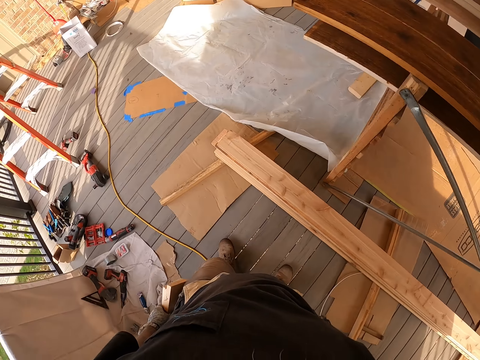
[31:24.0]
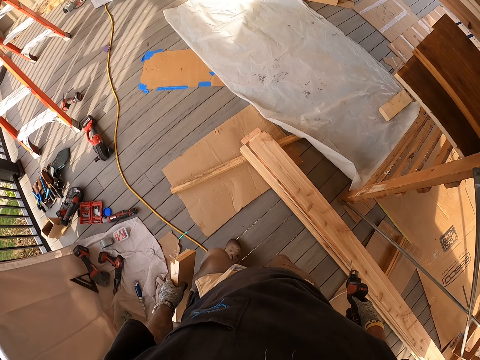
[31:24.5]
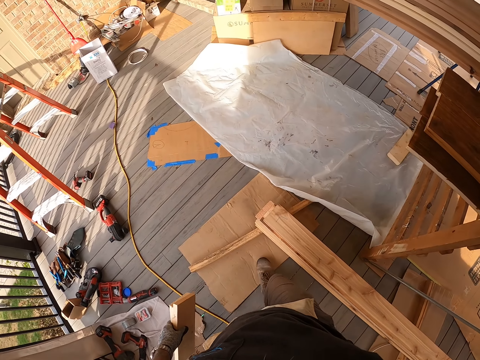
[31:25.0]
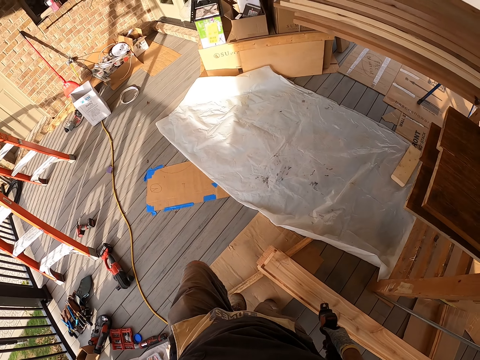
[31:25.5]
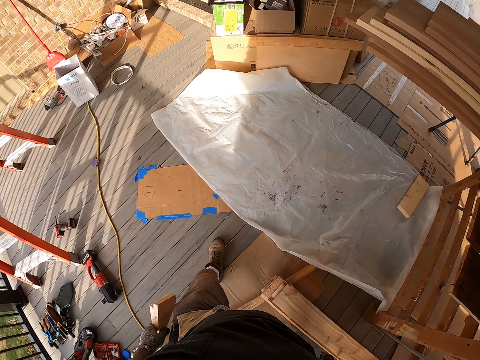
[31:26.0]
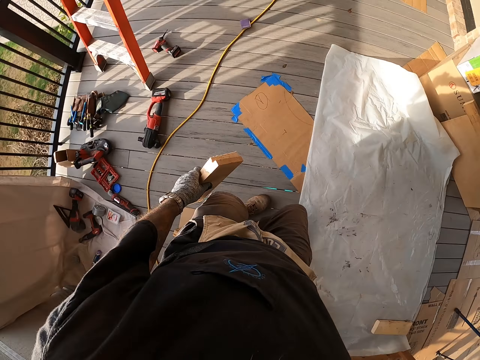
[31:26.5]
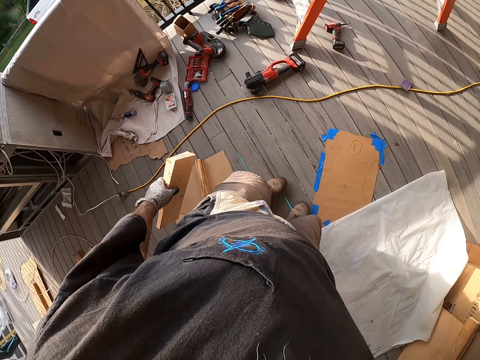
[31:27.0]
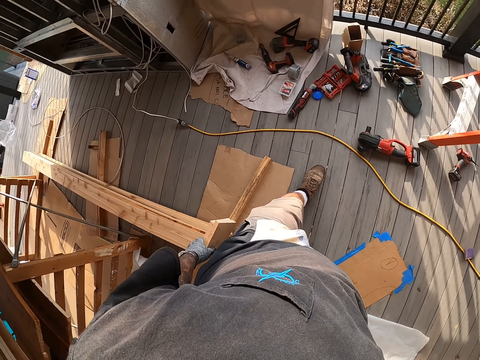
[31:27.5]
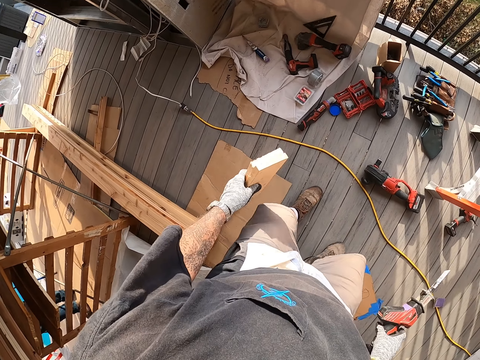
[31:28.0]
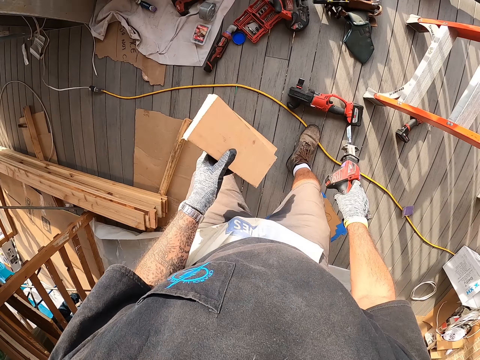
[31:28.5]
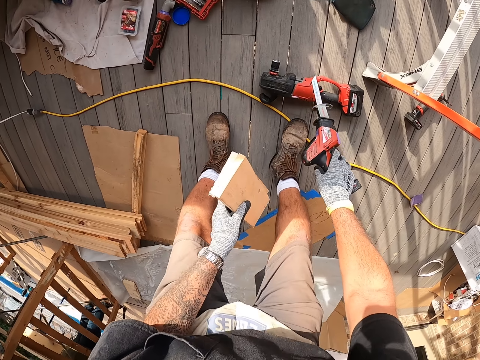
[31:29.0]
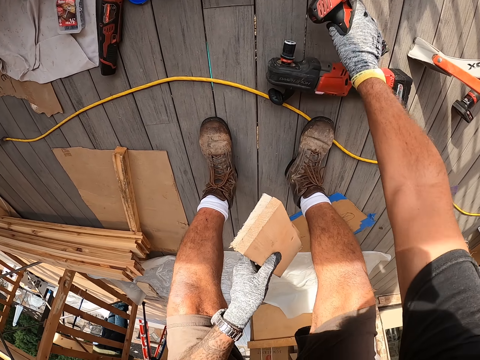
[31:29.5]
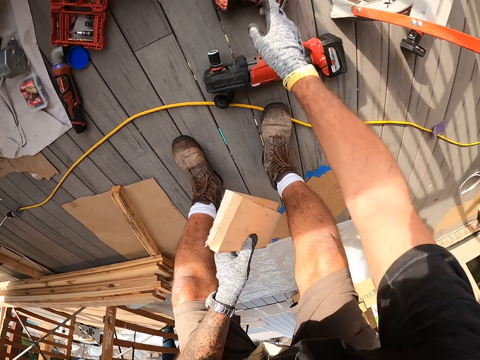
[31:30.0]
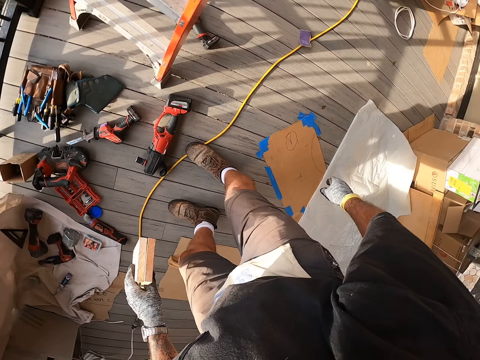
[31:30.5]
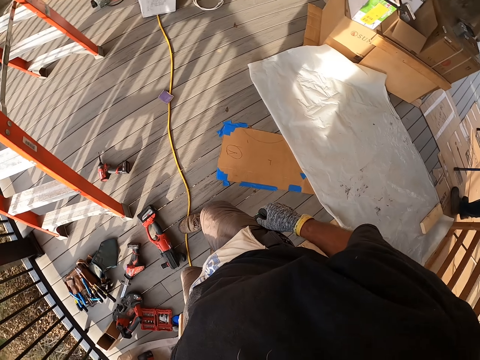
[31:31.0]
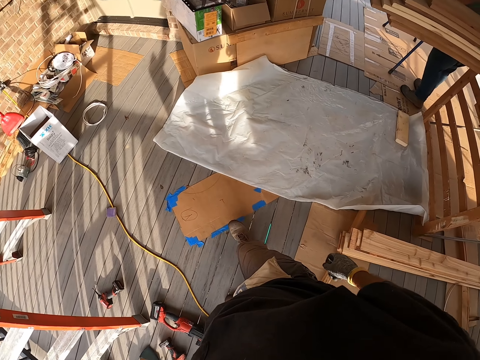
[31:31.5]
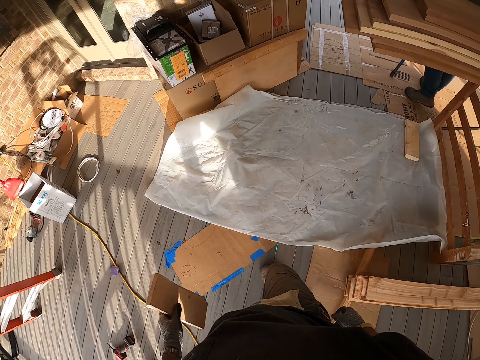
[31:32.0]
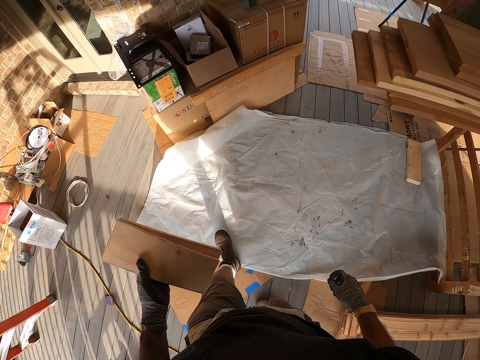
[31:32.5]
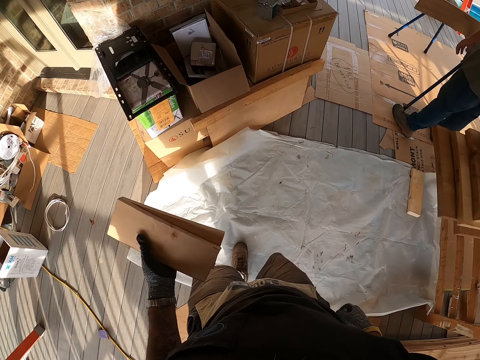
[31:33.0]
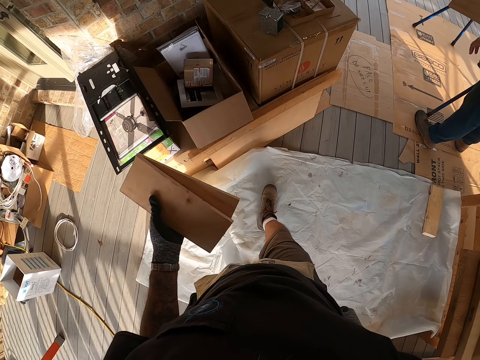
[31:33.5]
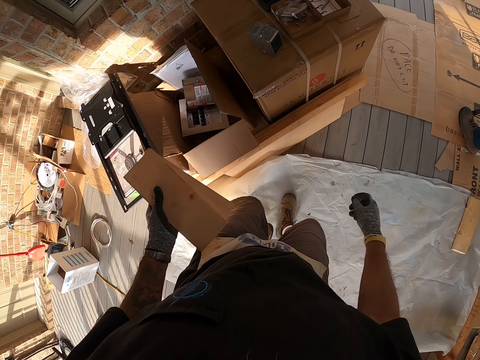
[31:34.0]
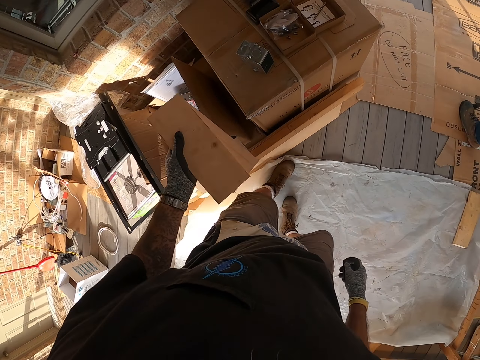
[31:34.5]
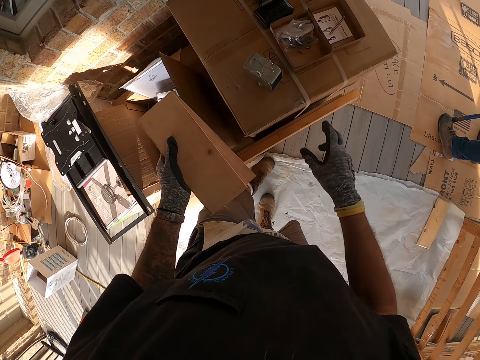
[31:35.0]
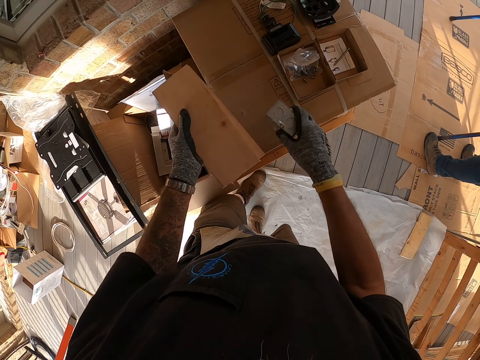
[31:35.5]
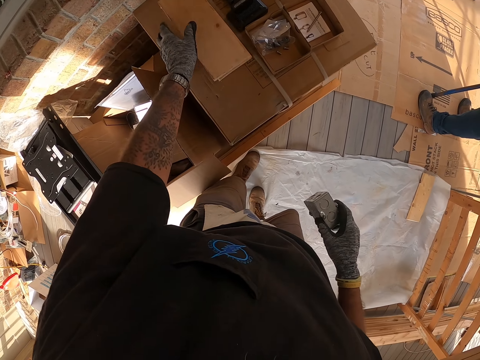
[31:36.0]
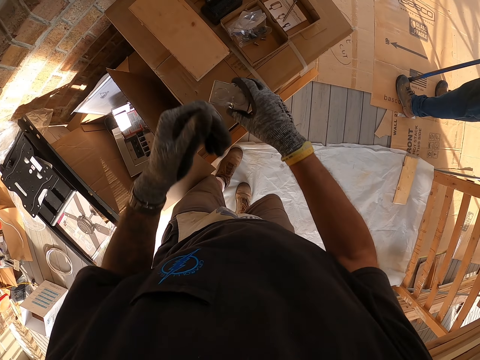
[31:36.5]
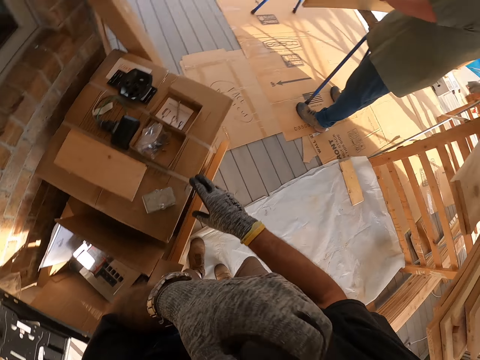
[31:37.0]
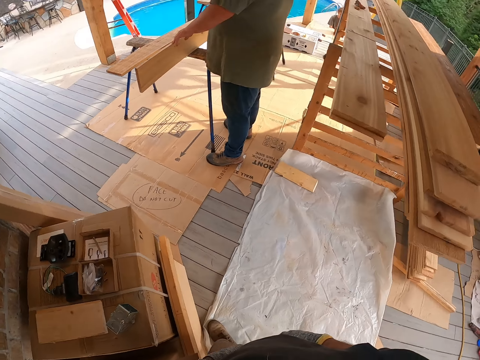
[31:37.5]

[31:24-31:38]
The camera wearer walks with the wood pieces at the porch. They drop the machine on the floor. They walk with the wood pieces at the porch again. They pick the metal block from the box. They place the pieces of wood on the box. They place the metal block on the box. They scratch the face.

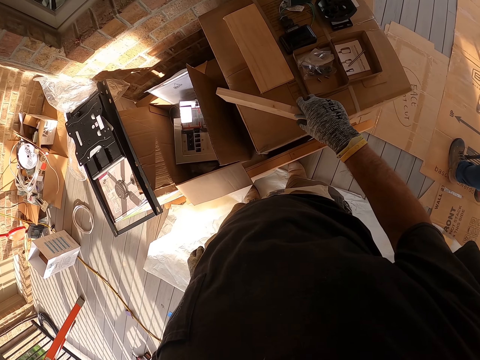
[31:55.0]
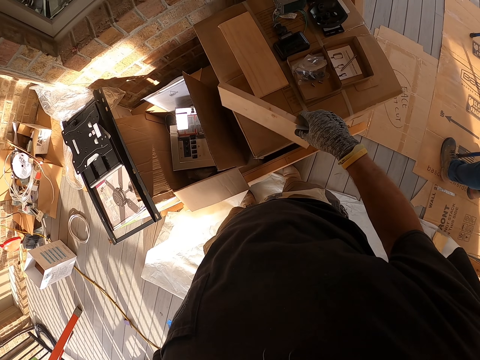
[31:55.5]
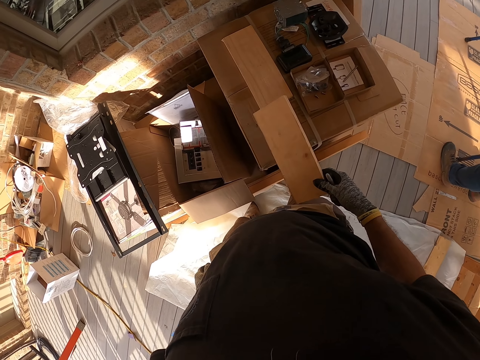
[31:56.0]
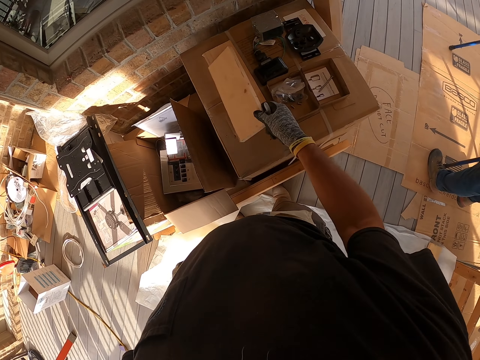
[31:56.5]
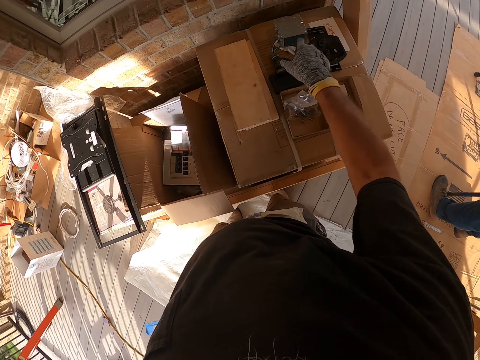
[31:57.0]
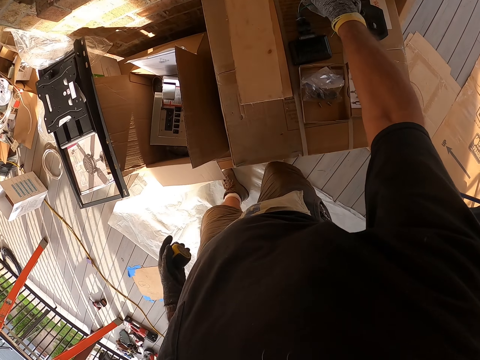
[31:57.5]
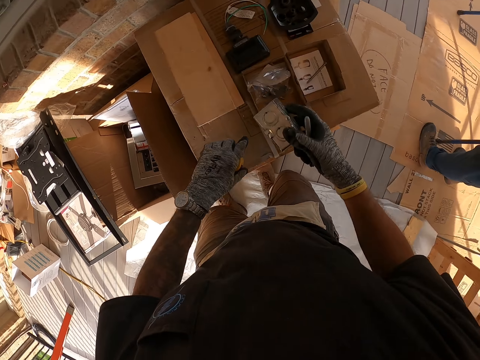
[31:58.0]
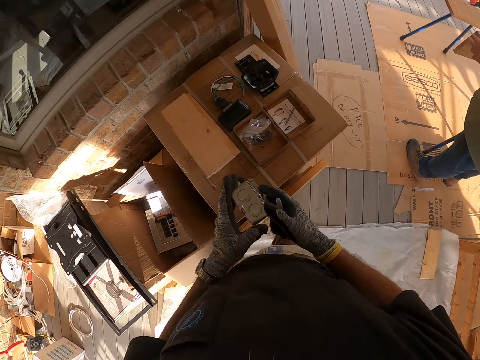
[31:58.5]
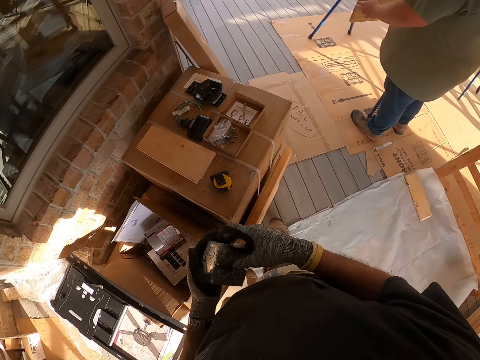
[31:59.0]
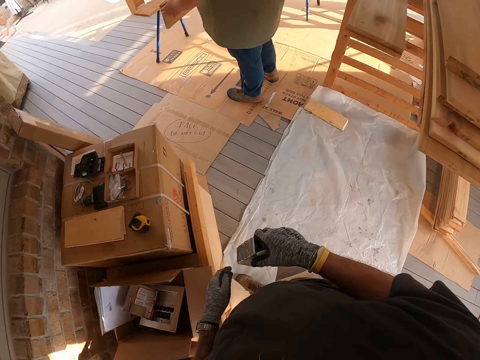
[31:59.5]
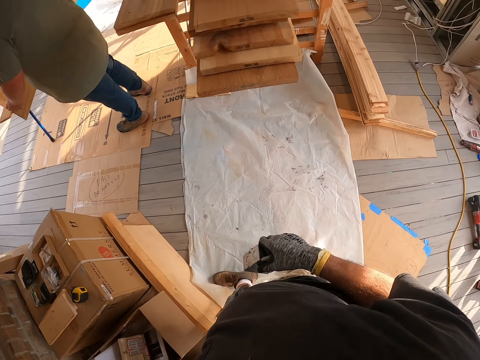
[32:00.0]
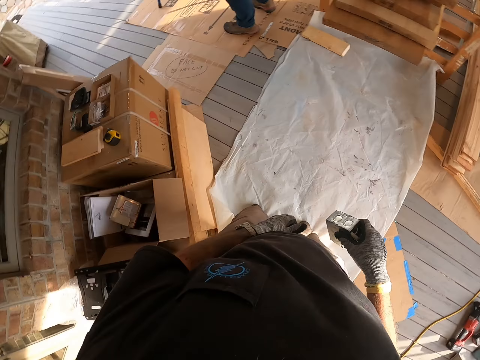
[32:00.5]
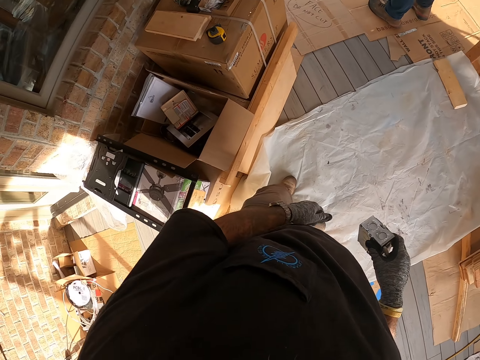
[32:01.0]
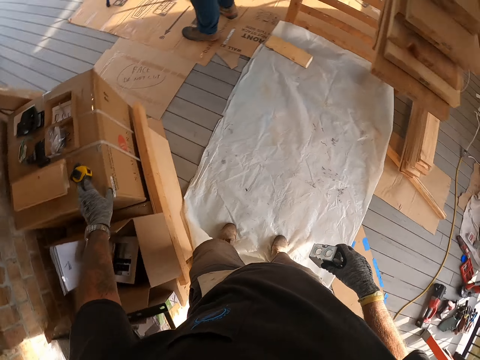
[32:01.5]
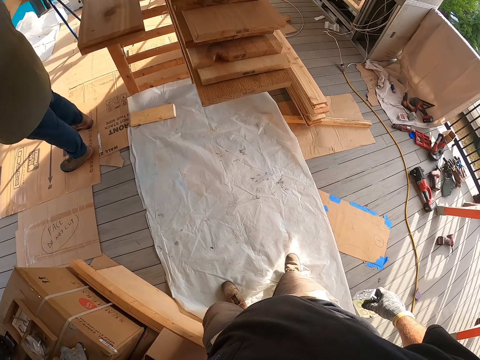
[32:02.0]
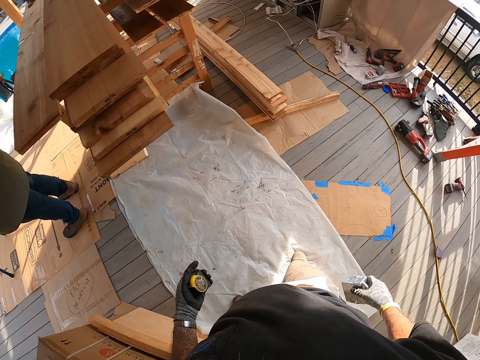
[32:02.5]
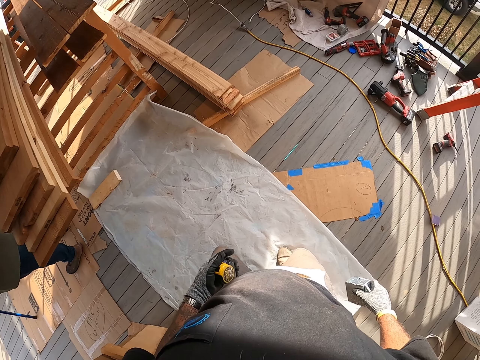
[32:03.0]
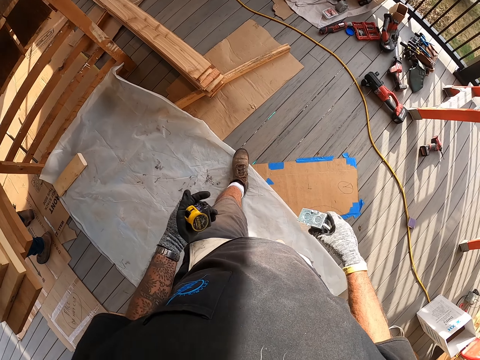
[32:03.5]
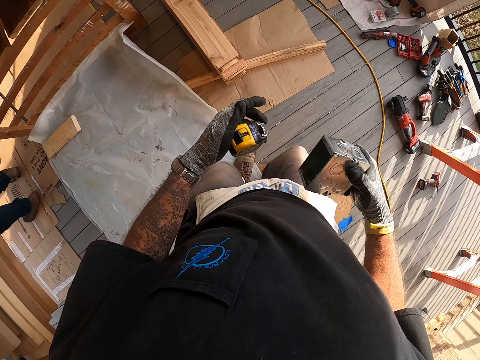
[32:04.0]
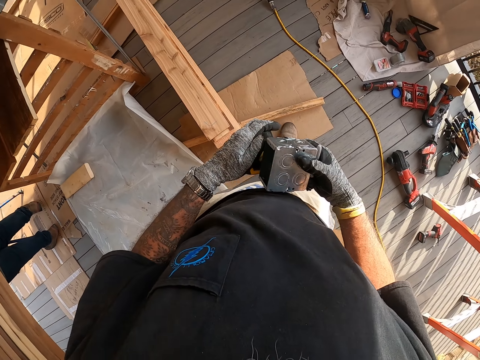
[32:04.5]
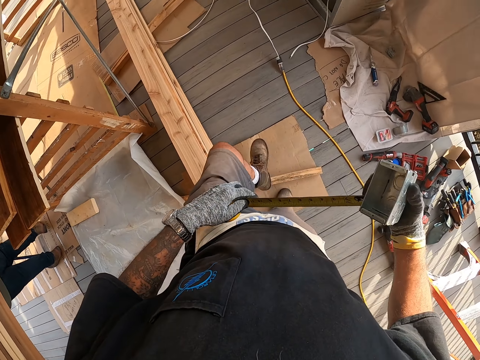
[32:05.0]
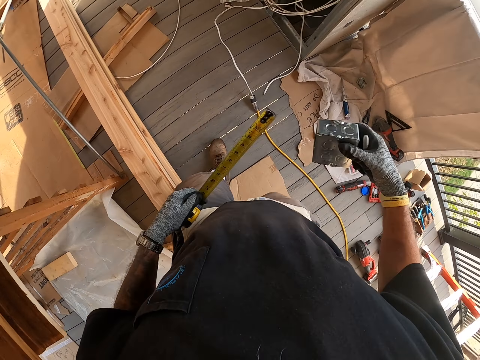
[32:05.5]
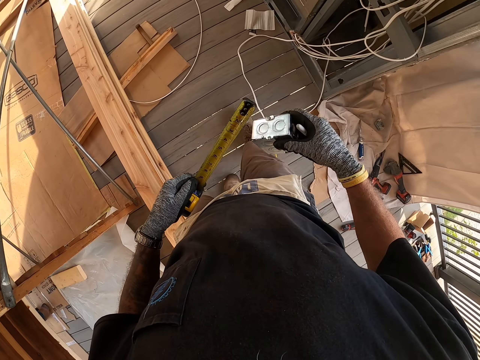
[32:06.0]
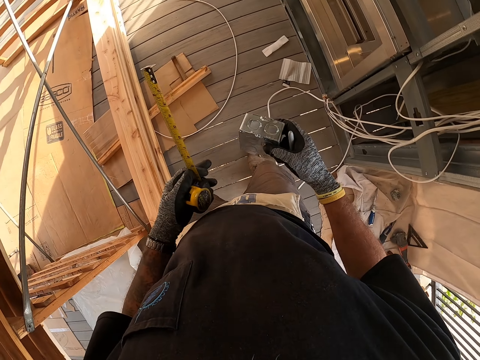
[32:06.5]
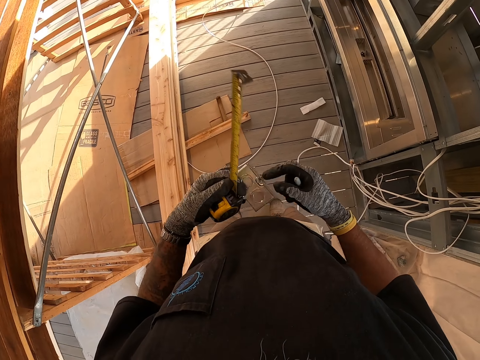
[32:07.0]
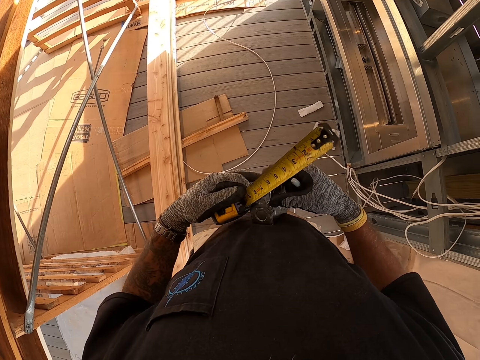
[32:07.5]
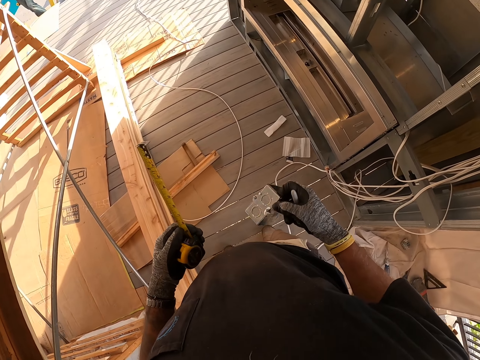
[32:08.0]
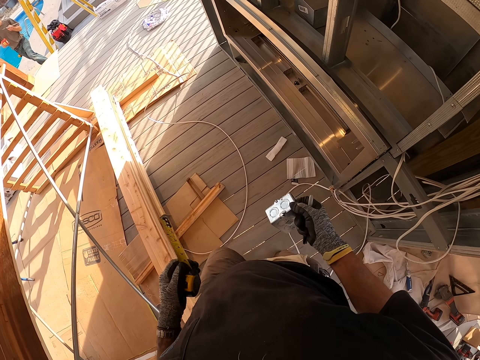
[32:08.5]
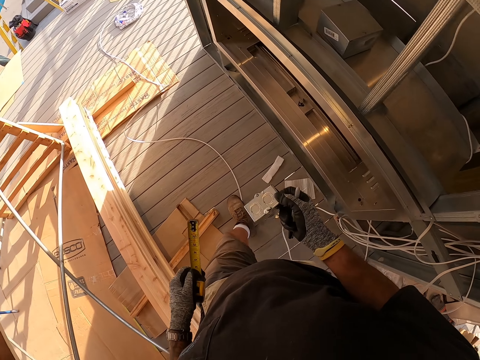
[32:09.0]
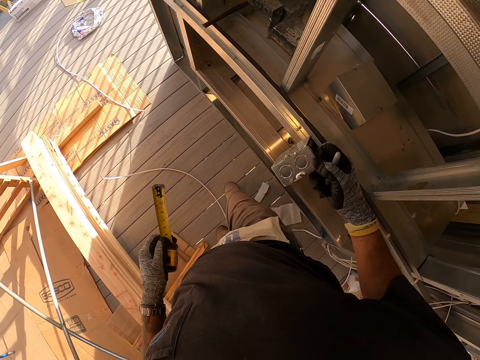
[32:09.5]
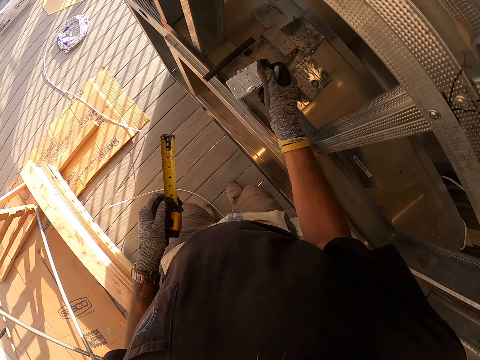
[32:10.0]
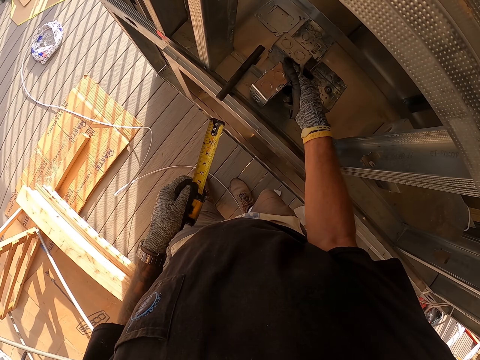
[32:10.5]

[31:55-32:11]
The camera wearer stares around. They look at the wood piece. They place down the wood. They pick up the metal box with the right hand. They put down the tape measure. They hold the metal box with the left hand. They look around. They pick up the tape measure with the left hand. They walk around. They pull the measuring tape and open the tape measure. They walk around again. They move the left hand to something and touch something with the right hand. A person stares around. The camera wearer walks around. They put down the metal box.
